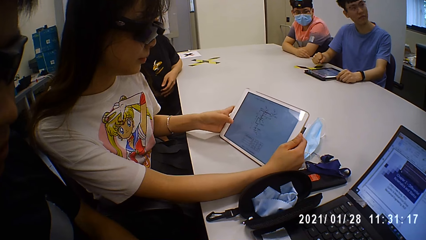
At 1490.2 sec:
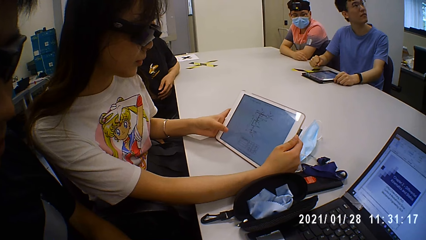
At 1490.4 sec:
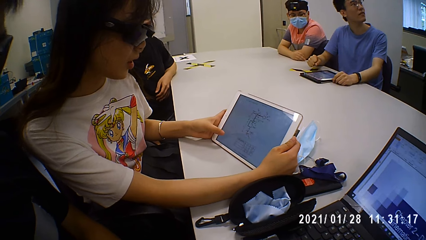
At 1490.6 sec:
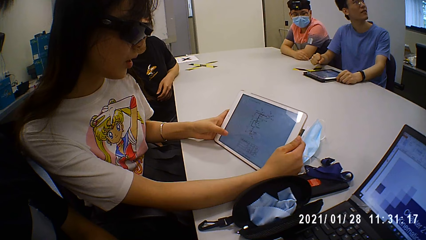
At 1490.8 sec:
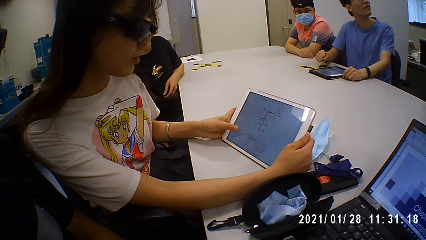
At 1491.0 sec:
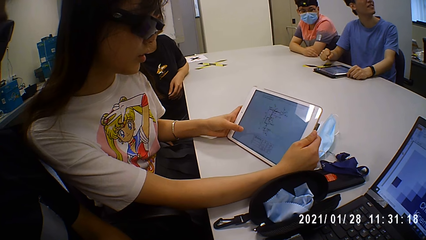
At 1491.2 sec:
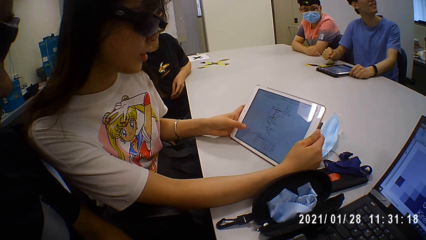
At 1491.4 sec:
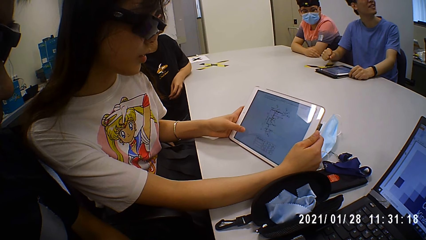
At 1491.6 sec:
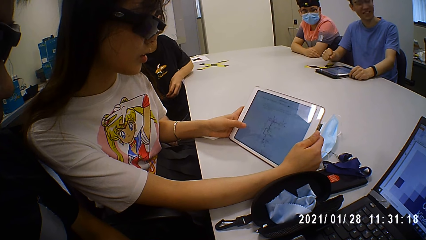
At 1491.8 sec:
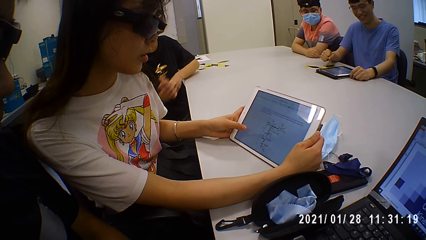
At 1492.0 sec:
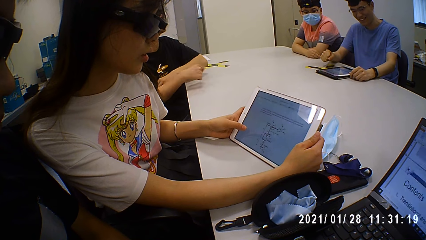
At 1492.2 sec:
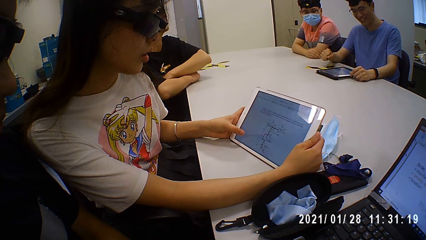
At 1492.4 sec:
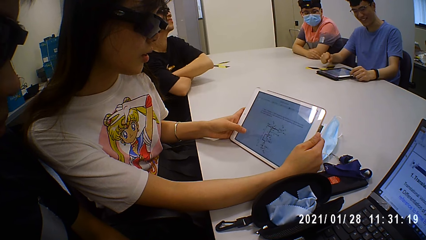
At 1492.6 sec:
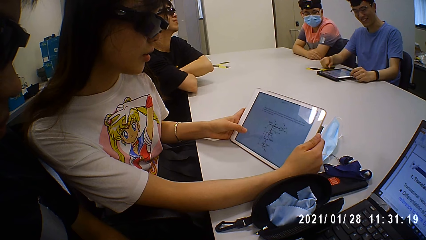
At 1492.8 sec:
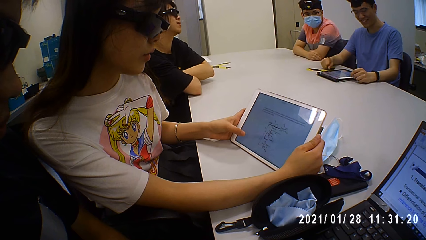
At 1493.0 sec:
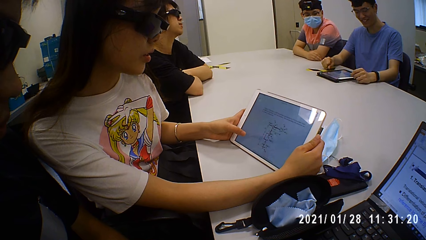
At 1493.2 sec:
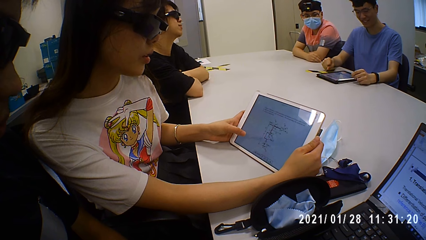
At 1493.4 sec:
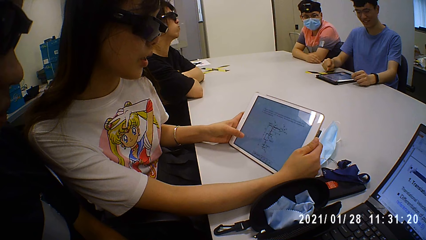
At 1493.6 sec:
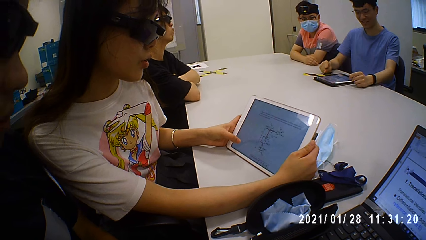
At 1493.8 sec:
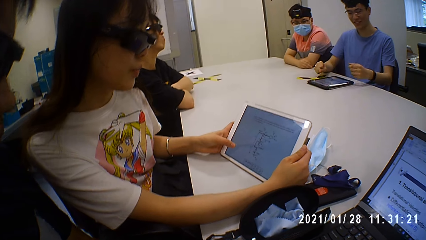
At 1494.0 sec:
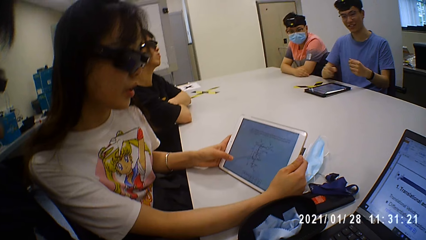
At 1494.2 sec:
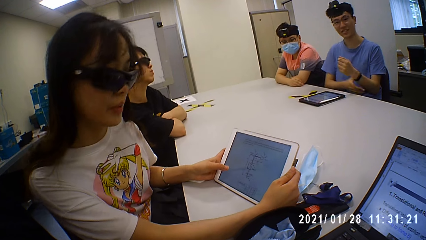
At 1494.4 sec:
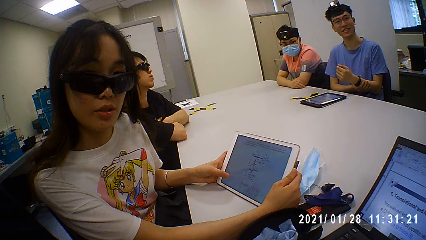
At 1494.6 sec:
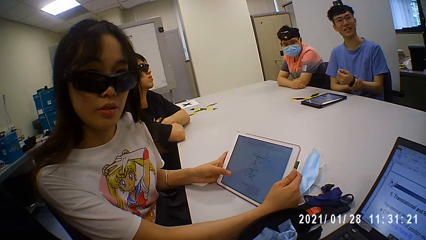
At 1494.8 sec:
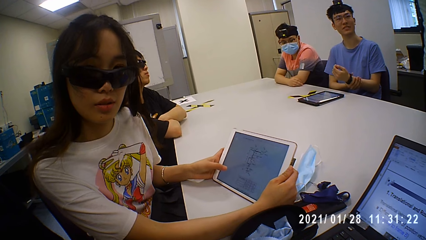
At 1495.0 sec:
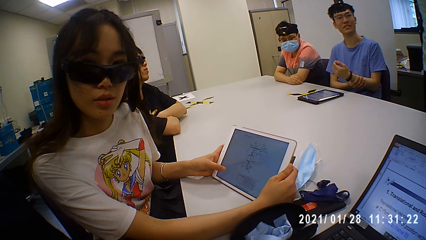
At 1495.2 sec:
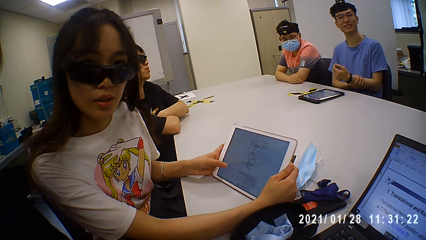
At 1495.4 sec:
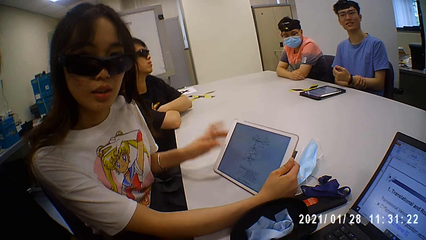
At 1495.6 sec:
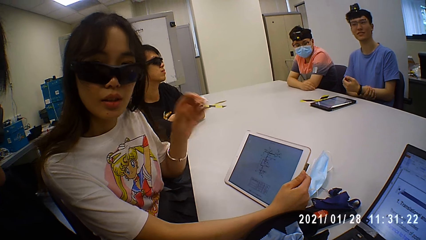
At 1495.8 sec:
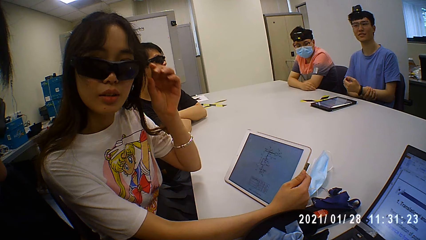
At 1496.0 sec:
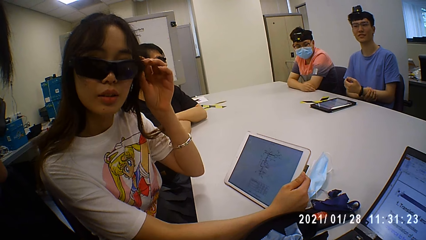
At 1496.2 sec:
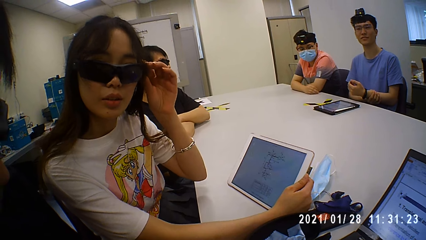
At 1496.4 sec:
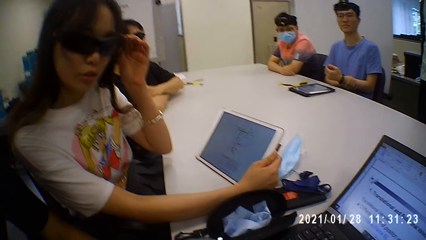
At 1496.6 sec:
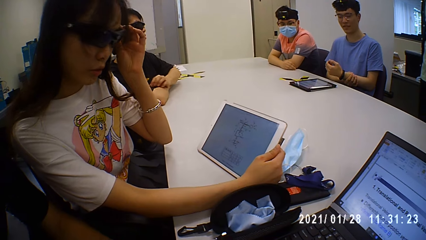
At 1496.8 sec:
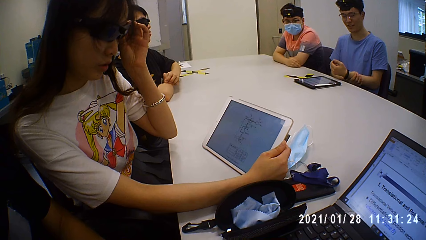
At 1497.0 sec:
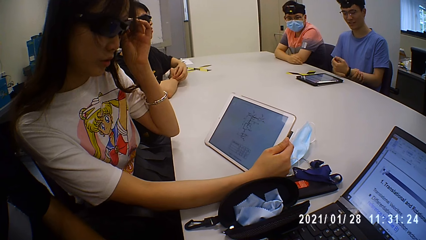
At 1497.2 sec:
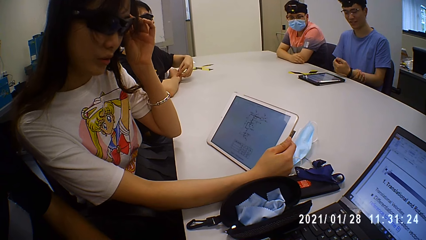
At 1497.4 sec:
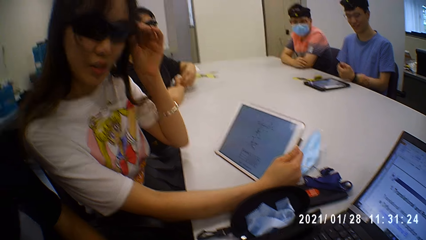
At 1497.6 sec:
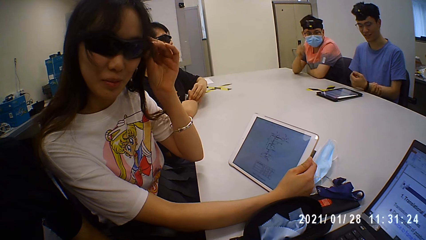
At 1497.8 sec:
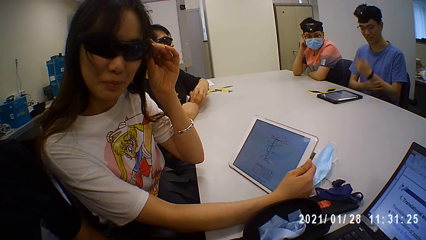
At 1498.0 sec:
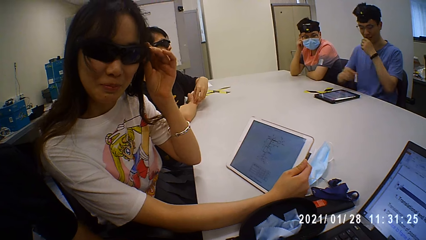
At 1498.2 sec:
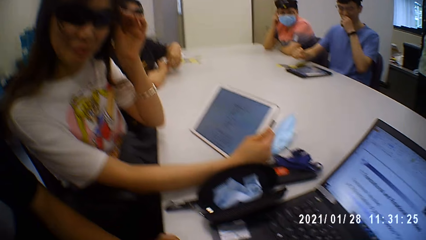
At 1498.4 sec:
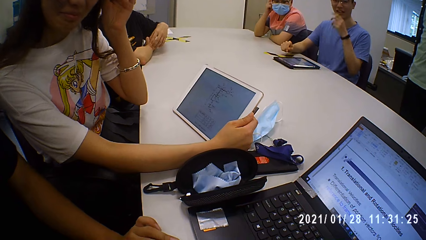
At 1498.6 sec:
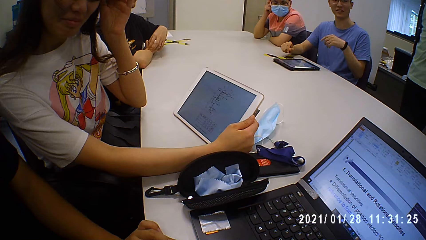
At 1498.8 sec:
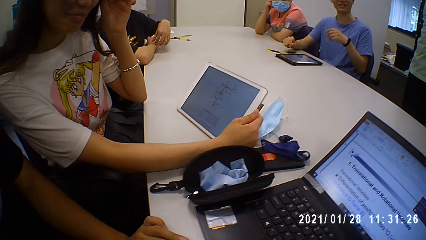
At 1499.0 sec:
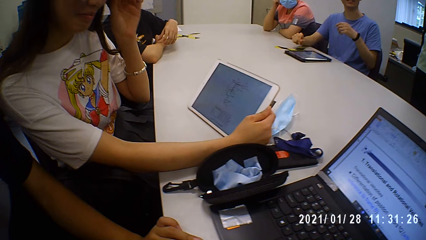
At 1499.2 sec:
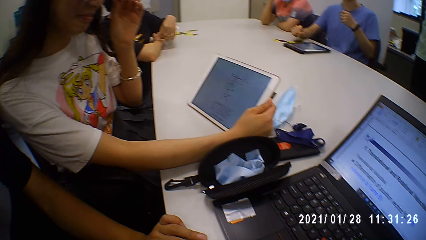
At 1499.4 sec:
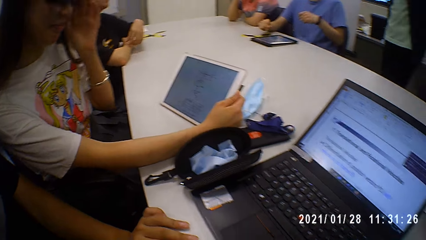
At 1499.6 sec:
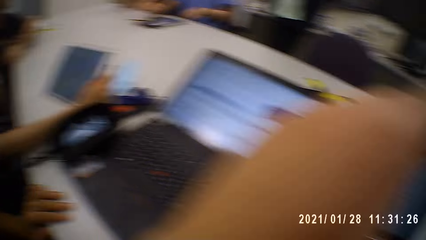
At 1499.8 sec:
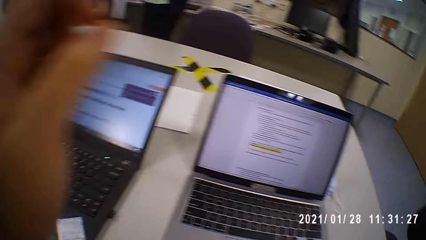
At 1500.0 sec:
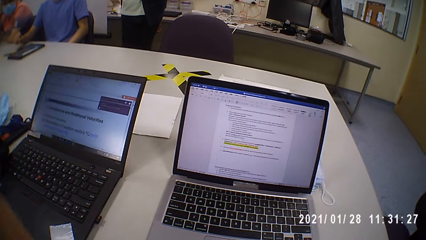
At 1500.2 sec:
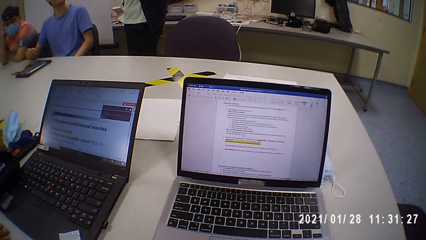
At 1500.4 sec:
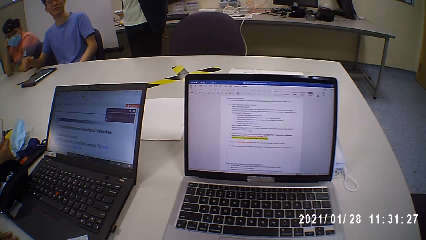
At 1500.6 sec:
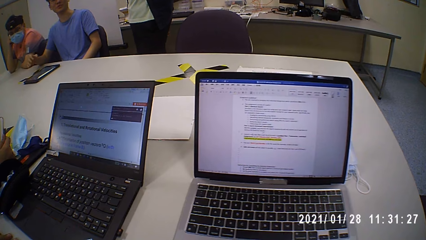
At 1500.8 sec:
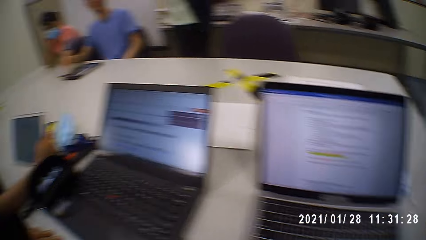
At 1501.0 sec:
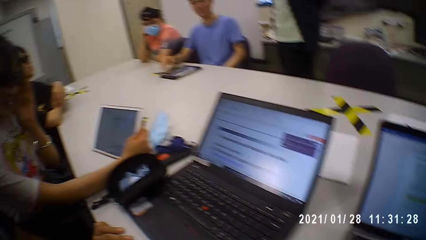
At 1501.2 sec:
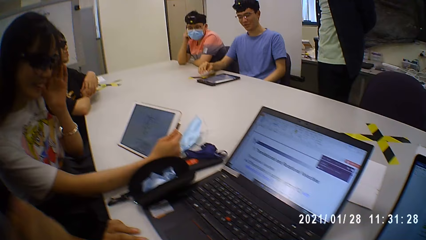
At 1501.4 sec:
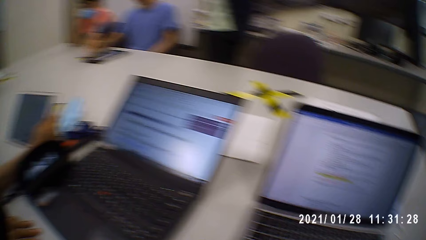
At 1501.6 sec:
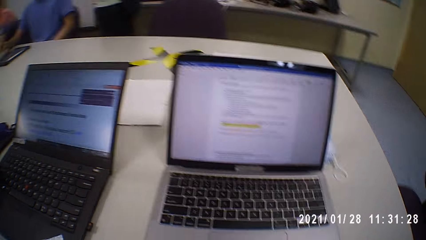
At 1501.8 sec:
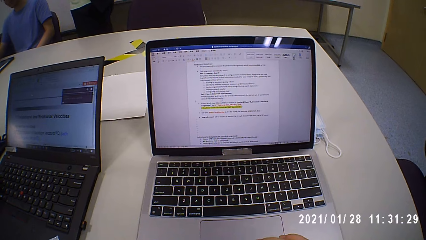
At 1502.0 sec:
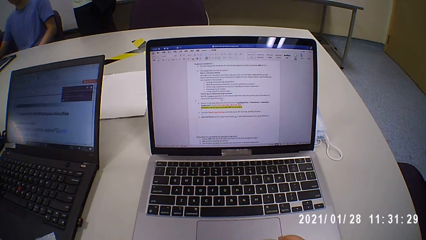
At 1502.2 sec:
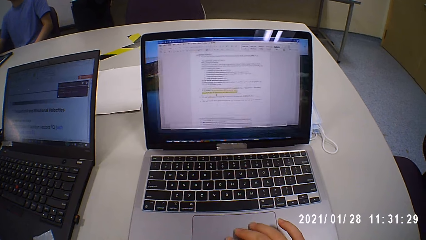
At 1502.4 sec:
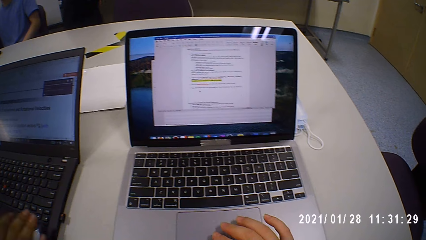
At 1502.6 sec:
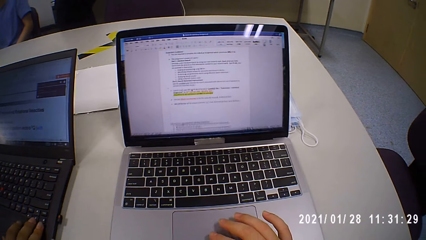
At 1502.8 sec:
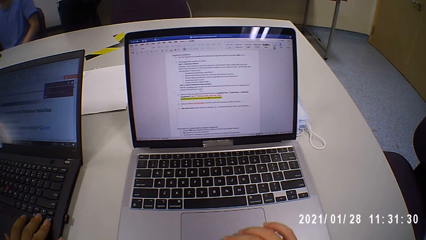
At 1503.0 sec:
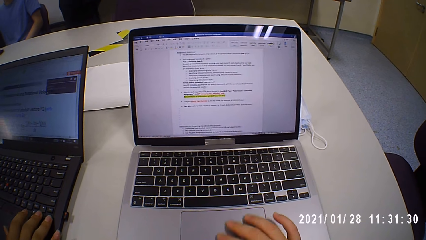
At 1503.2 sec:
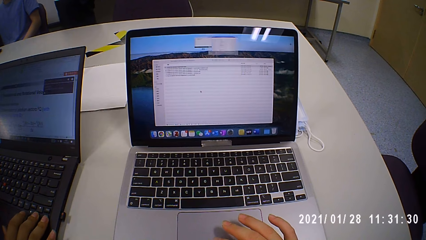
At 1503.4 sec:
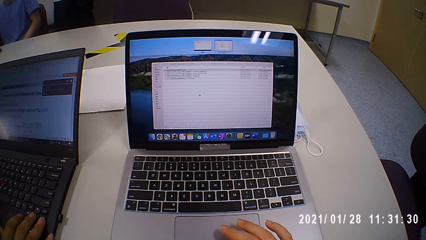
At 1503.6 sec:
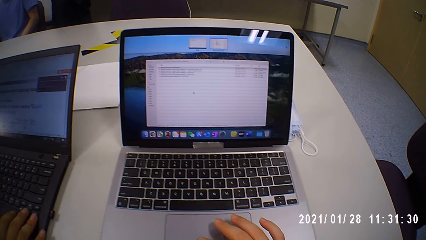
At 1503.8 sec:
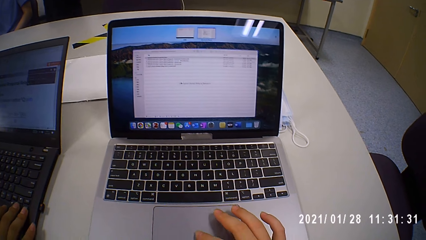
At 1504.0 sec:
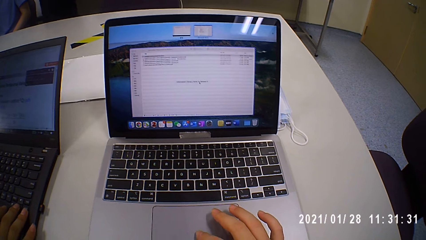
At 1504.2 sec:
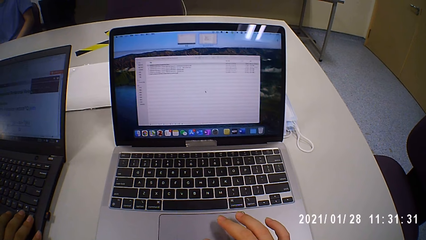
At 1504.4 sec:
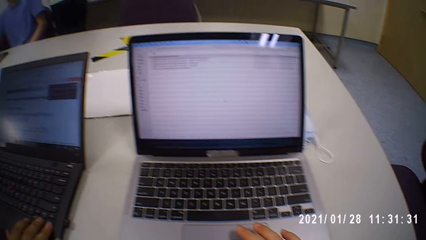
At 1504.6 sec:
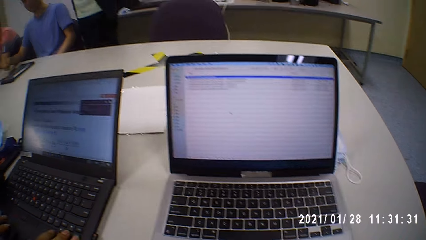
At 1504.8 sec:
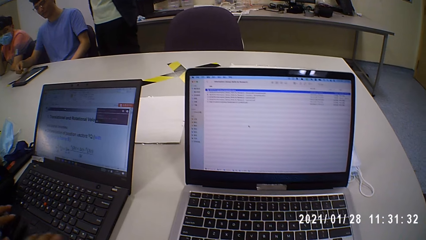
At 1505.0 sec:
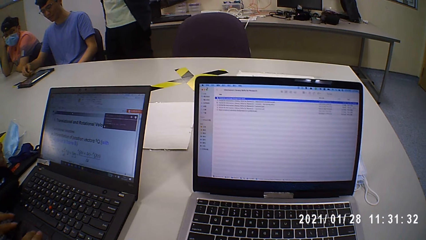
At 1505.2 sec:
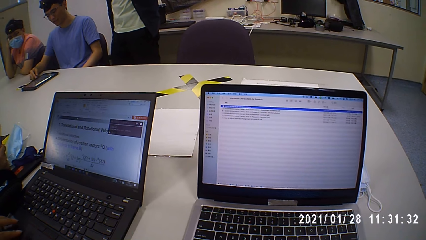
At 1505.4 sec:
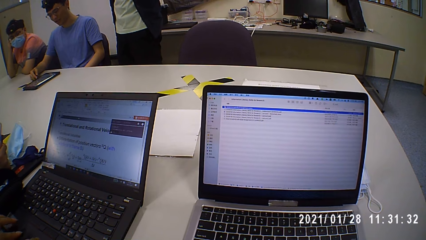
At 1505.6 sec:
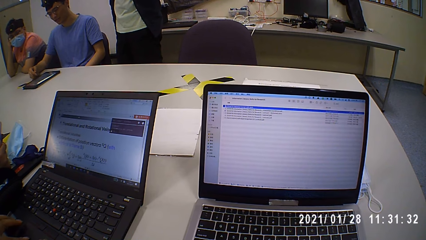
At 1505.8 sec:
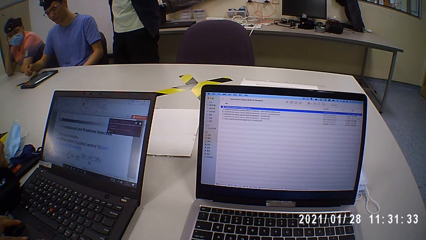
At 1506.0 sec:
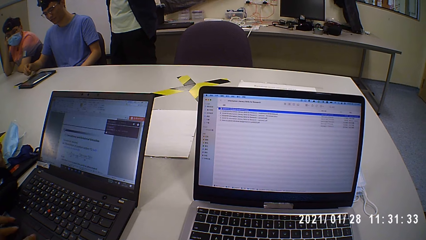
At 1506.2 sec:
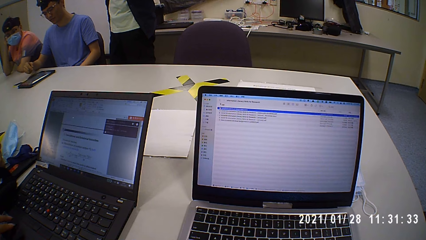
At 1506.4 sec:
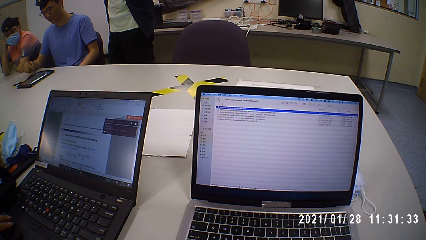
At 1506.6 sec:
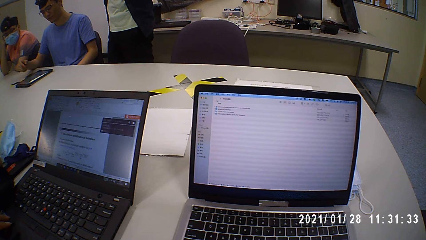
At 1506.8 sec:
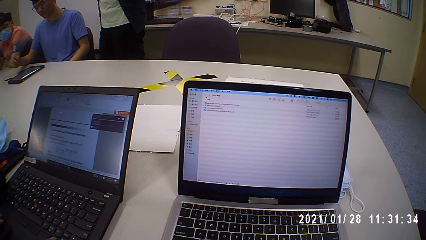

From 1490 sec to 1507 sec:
A woman talks to the camera wearer, looks at the tablet and touches the tablet screen. The camera wearer talks to the woman. The woman adjusts the camera. The woman touches a hand. The woman talks to the camera wearer. The camera wearer looks around. They talk to the woman. They talk to the woman again. They look at the laptop and touch the laptop touchpad. They click on the laptop.
